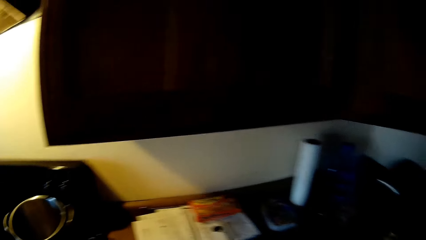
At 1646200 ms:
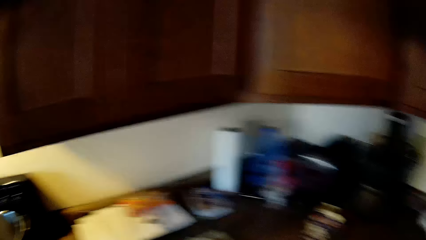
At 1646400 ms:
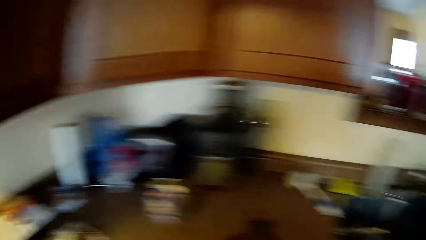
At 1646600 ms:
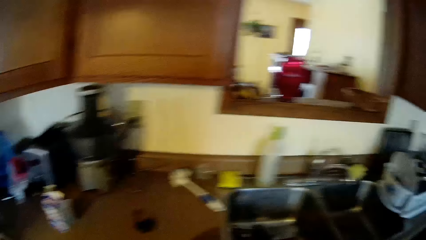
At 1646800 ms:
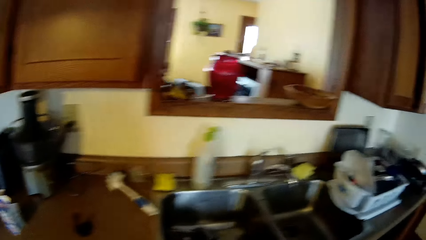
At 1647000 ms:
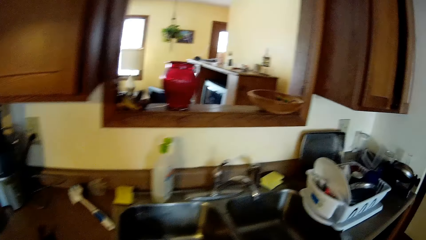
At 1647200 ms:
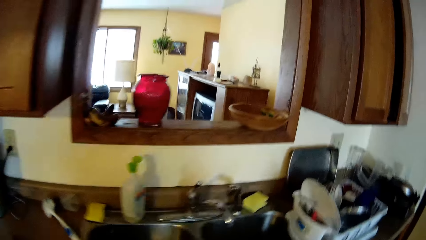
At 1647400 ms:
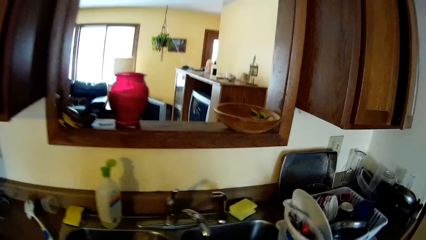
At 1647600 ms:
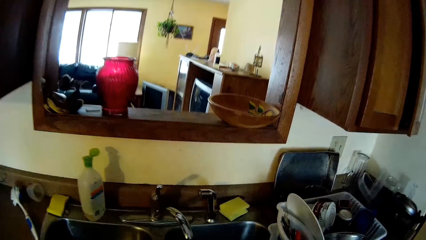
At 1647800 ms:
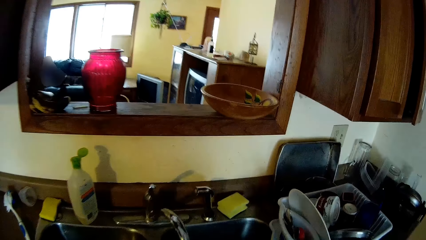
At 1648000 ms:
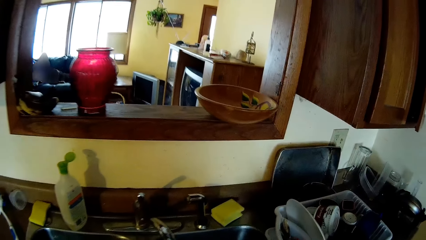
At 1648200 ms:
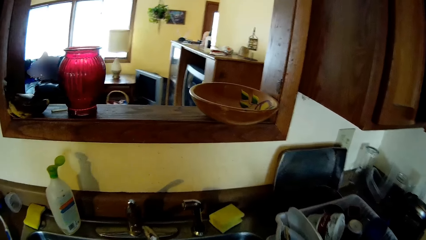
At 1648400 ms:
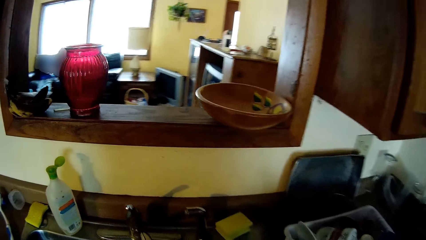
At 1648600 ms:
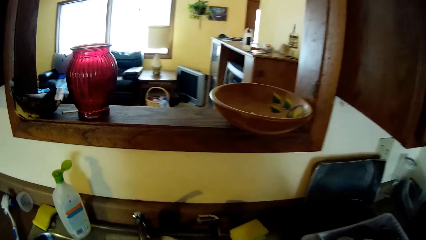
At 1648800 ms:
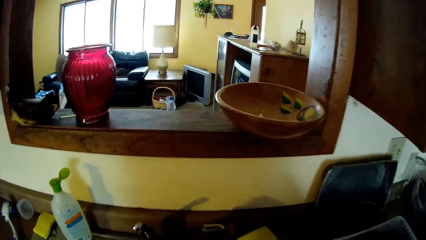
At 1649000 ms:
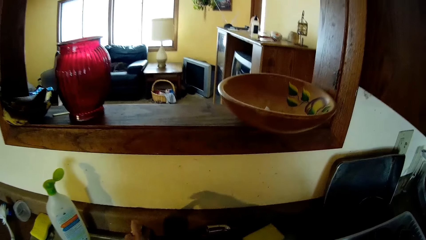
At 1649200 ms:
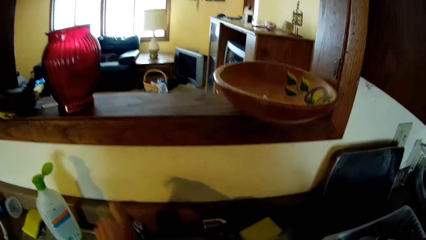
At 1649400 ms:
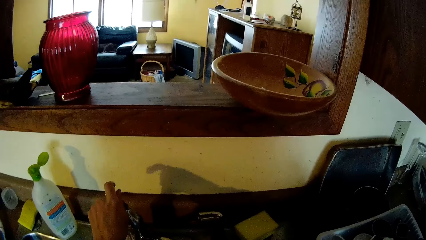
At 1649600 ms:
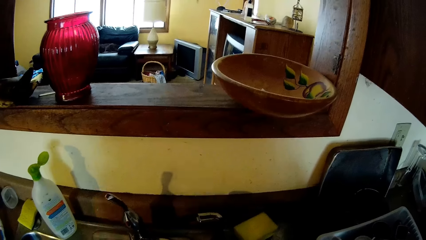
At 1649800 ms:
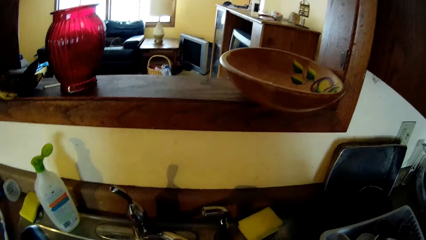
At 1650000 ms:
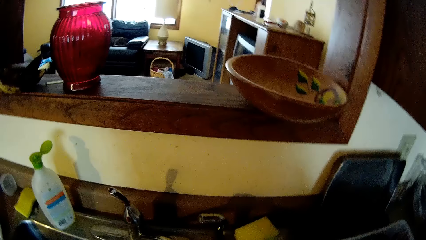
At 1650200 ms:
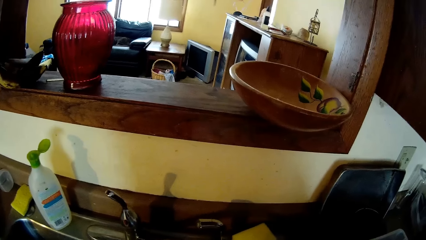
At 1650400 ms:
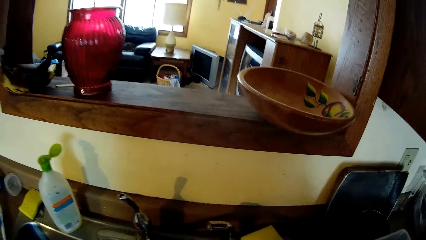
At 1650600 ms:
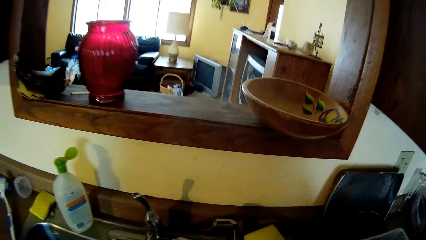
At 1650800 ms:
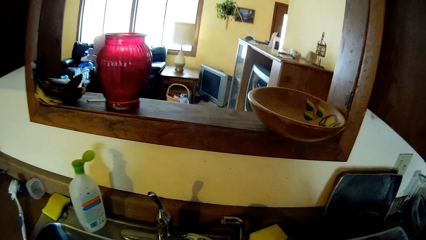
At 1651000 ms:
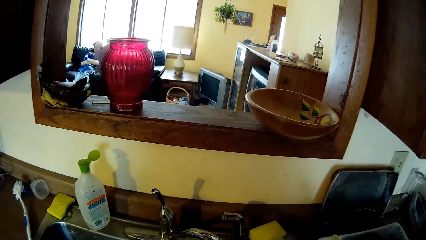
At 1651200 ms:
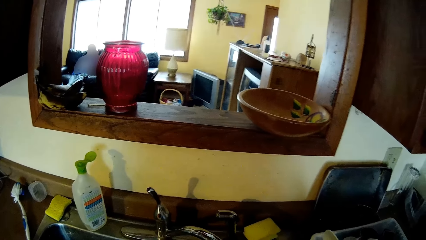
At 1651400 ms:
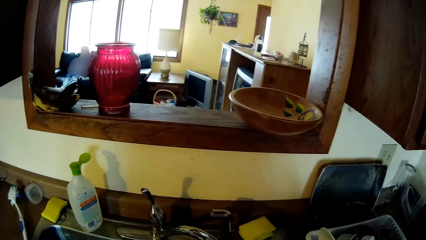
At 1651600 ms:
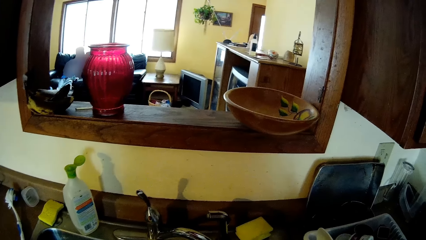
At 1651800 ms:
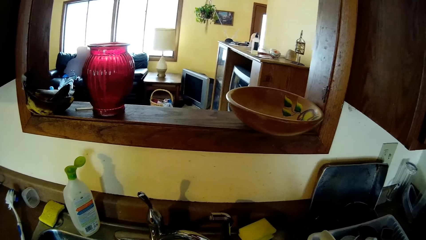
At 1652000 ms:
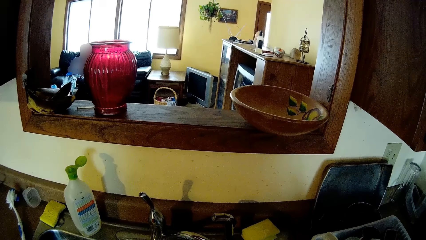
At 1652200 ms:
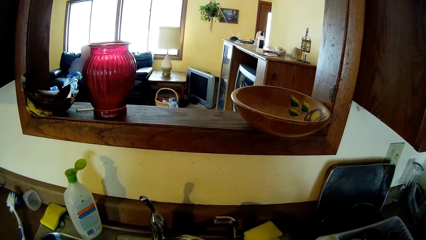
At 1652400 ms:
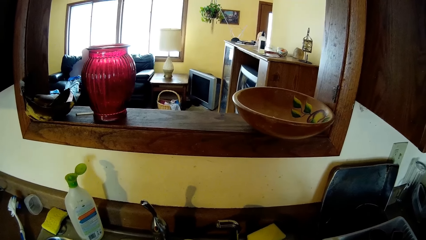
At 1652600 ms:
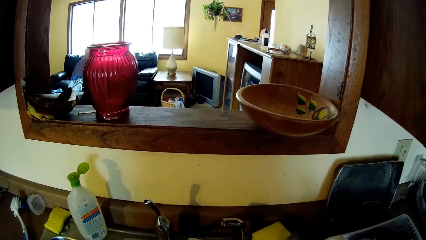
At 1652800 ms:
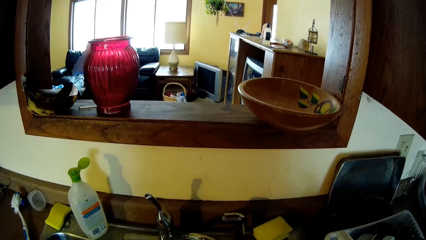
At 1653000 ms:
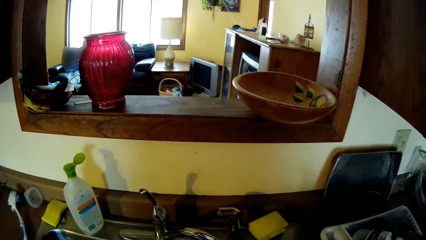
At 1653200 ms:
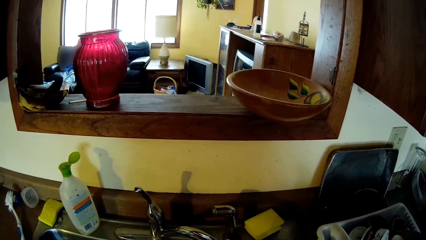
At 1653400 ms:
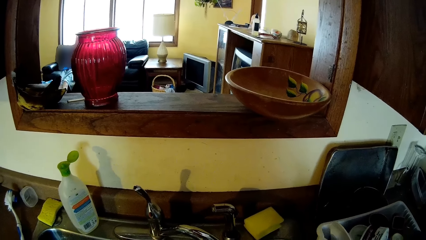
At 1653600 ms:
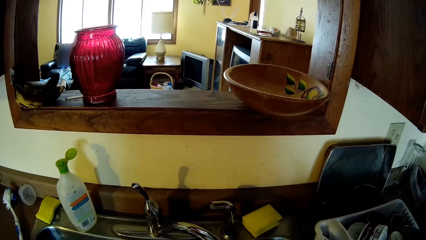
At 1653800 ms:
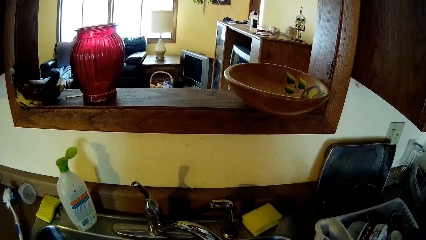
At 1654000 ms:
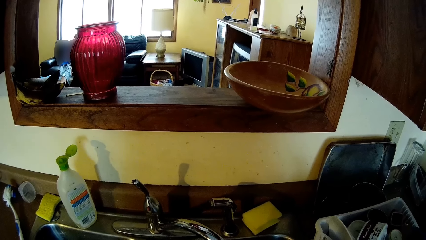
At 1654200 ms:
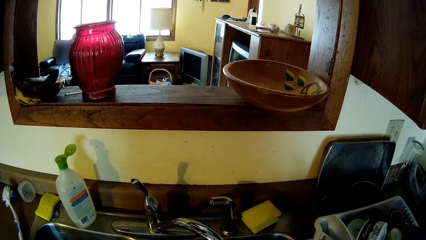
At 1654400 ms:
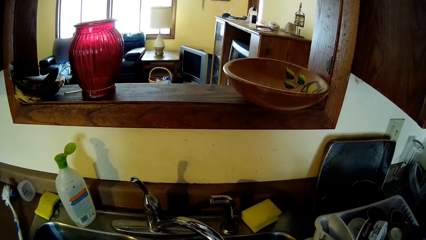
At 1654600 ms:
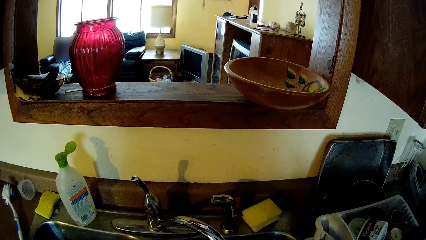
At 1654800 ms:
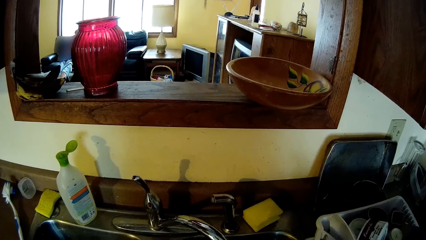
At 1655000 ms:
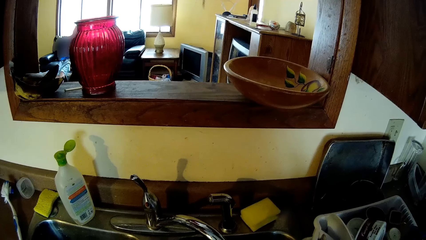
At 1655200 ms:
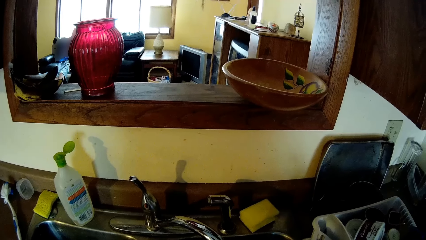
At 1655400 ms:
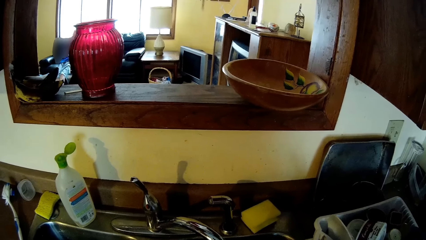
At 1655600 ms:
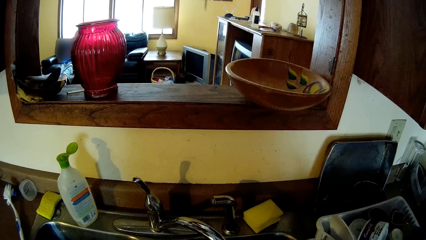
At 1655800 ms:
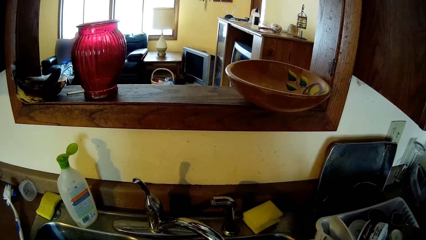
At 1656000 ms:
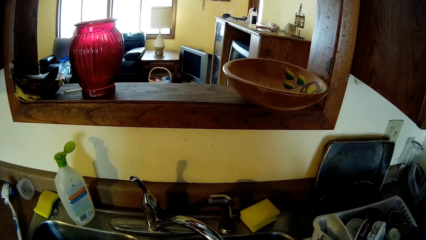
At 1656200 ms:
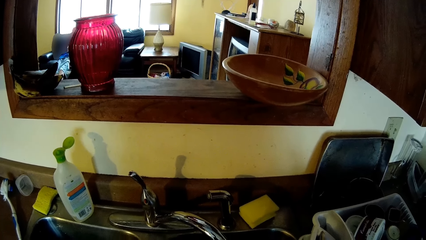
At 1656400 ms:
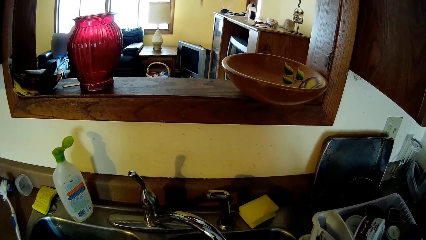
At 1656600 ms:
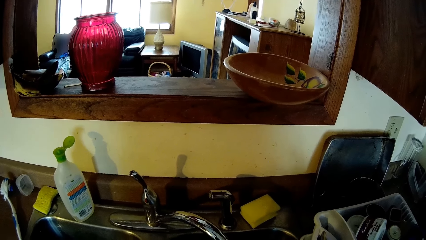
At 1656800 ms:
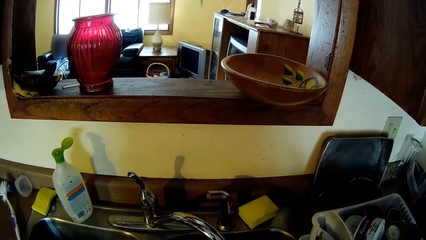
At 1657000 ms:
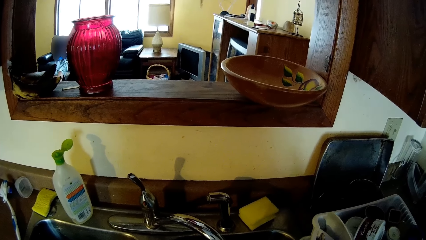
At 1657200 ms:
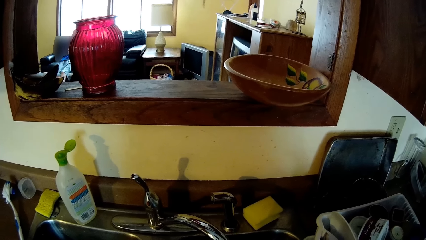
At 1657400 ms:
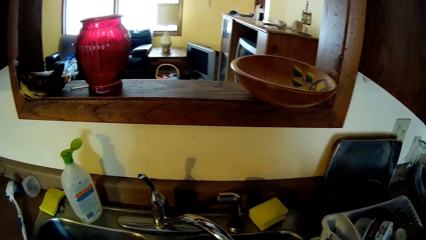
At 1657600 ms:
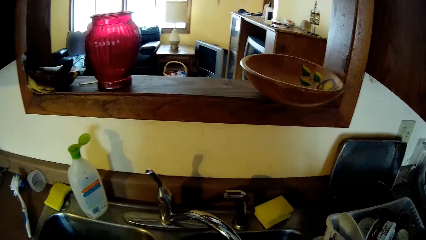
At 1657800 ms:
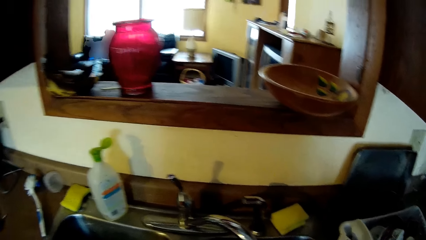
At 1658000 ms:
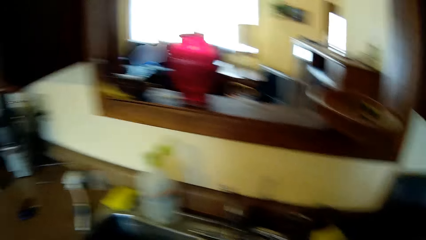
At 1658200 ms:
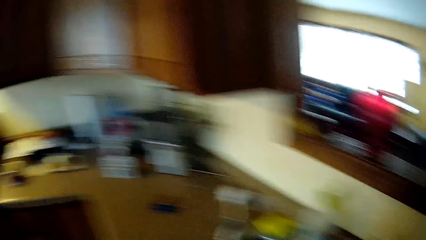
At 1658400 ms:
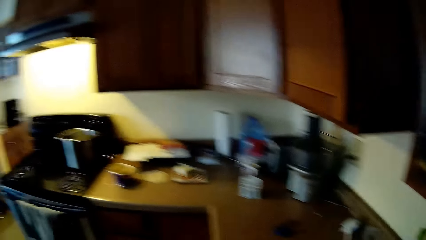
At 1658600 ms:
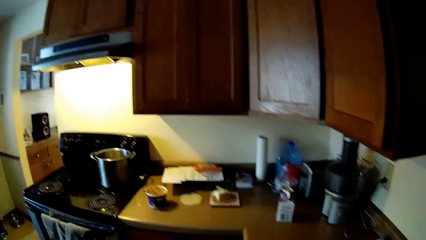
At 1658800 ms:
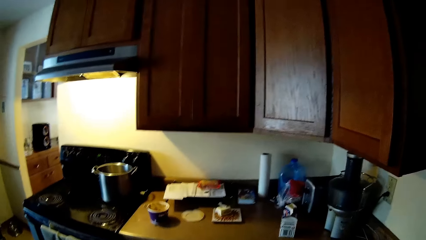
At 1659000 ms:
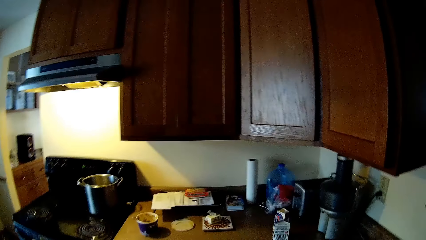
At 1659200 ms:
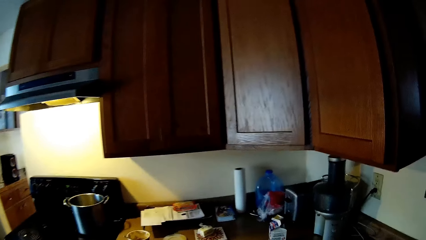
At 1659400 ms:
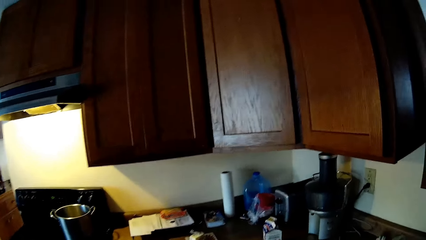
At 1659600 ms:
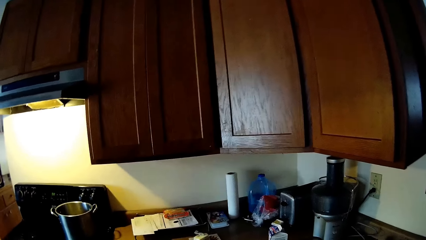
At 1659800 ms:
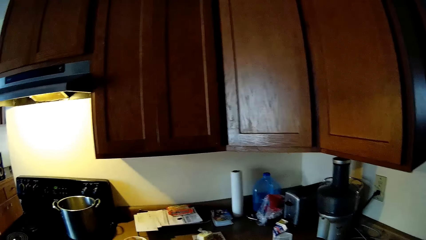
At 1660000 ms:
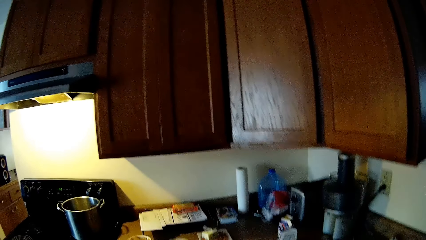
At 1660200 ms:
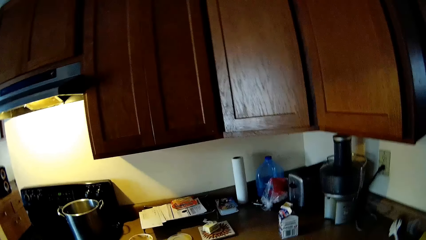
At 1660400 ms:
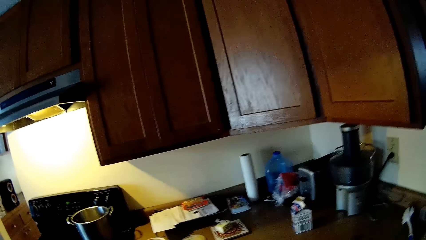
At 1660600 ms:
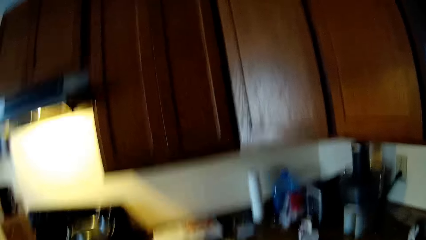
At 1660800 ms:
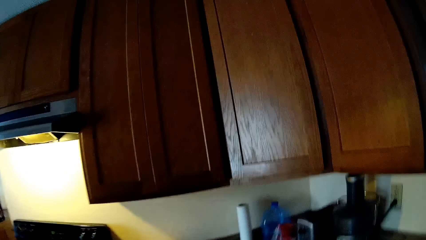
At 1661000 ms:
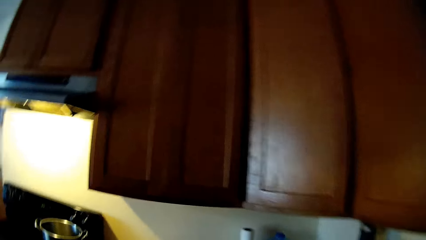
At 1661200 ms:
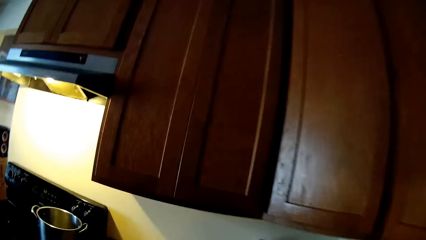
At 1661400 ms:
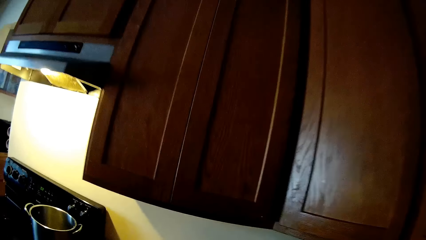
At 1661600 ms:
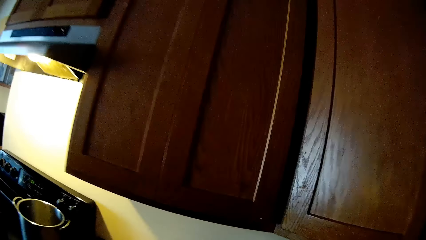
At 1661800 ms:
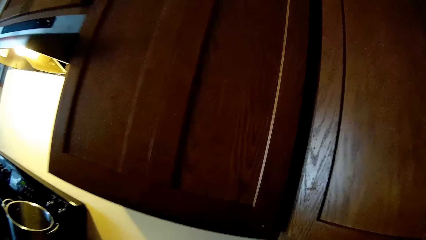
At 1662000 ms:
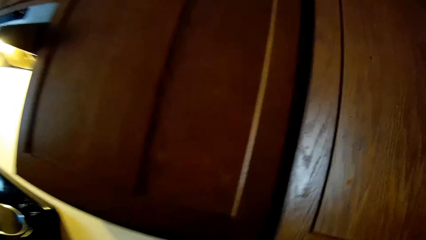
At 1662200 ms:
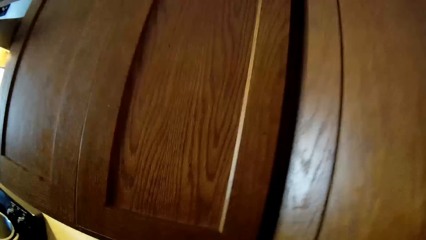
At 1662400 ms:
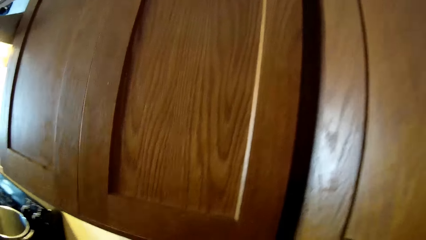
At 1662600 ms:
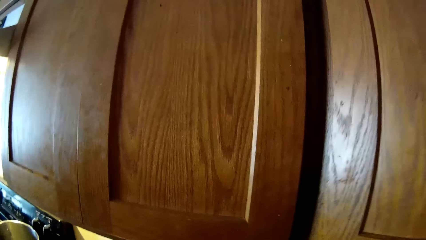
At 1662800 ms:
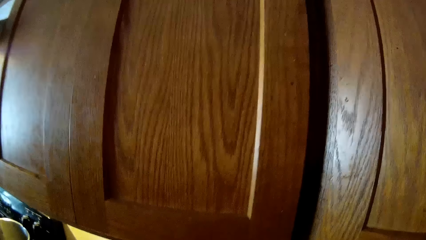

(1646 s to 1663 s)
The camera wearer walks towards a sink. He puts the lid down. He shifts the spout of a kitchen tap with his left hand. He opens the kitchen tap with his left hand. He looks at the sink. He walks towards the gas cooker. He looks around.
